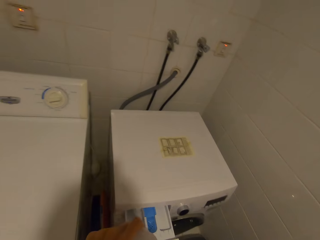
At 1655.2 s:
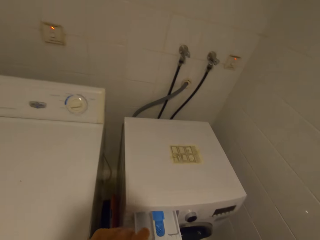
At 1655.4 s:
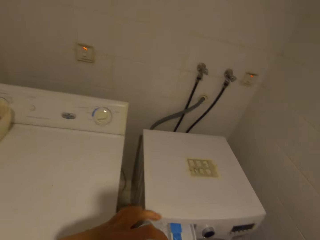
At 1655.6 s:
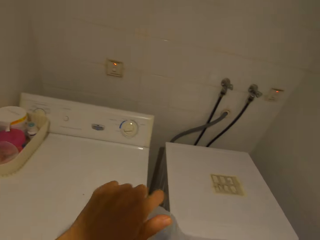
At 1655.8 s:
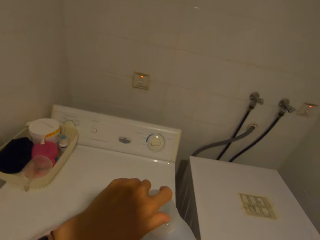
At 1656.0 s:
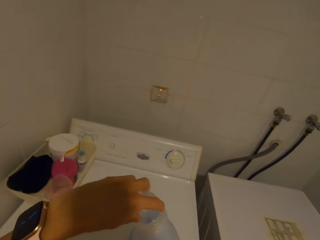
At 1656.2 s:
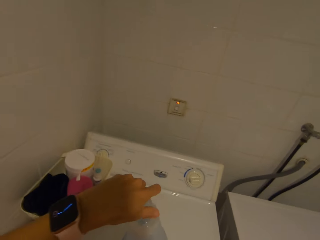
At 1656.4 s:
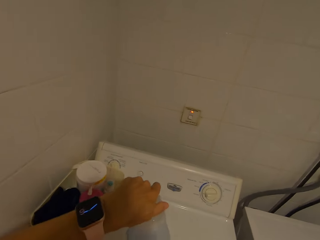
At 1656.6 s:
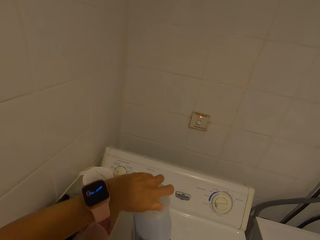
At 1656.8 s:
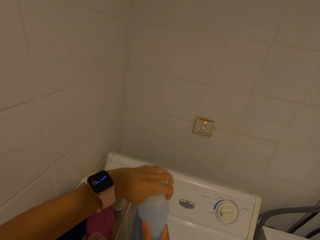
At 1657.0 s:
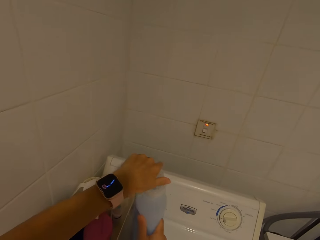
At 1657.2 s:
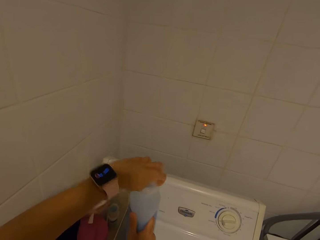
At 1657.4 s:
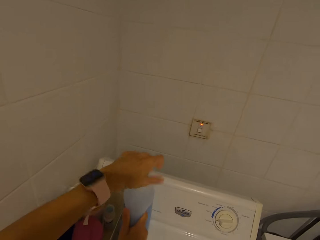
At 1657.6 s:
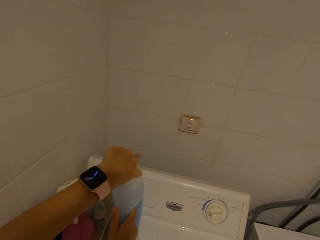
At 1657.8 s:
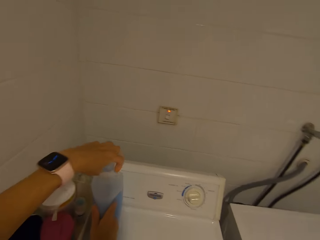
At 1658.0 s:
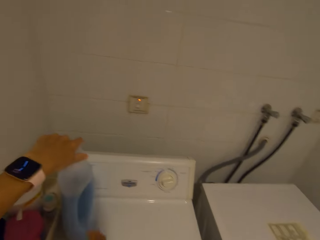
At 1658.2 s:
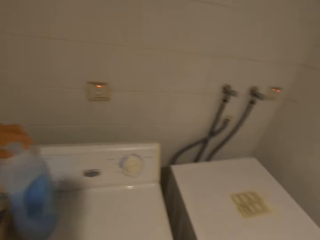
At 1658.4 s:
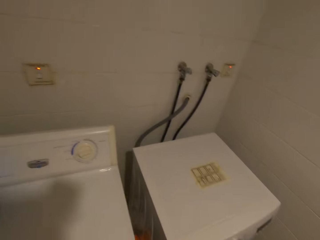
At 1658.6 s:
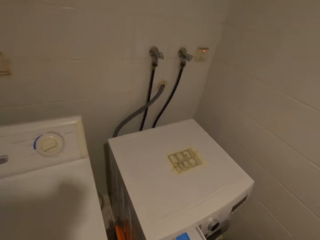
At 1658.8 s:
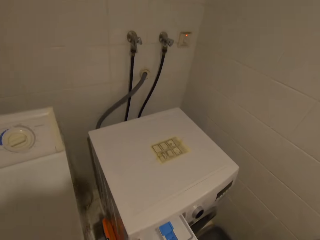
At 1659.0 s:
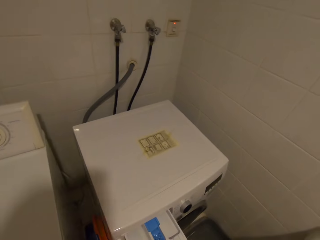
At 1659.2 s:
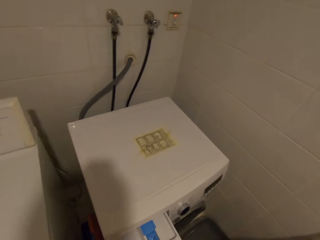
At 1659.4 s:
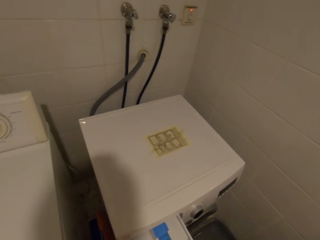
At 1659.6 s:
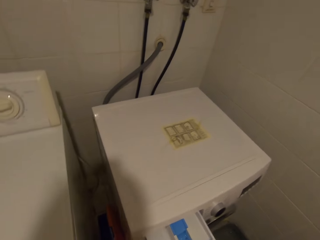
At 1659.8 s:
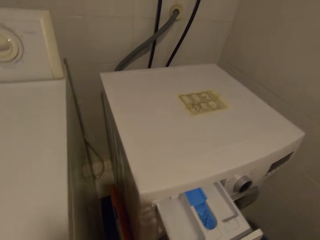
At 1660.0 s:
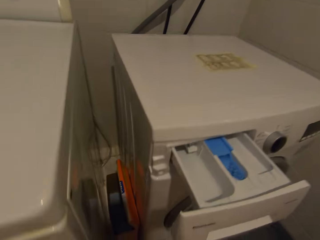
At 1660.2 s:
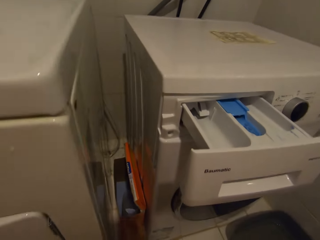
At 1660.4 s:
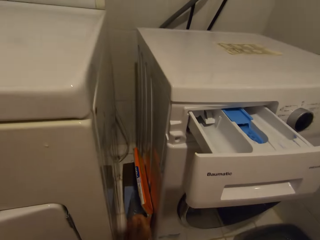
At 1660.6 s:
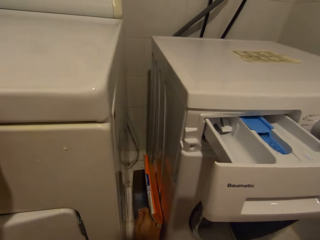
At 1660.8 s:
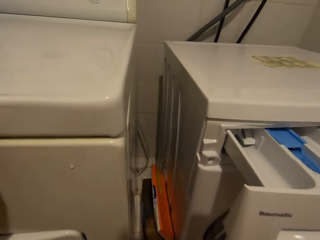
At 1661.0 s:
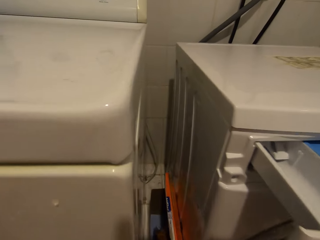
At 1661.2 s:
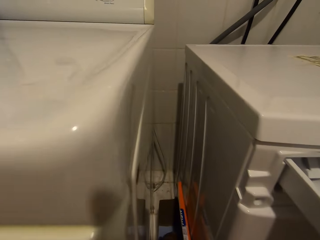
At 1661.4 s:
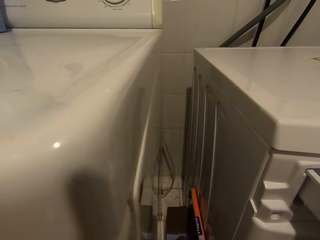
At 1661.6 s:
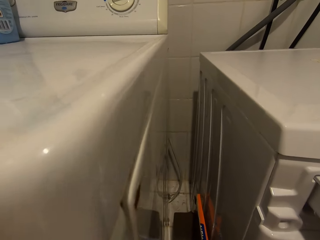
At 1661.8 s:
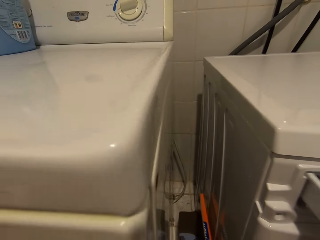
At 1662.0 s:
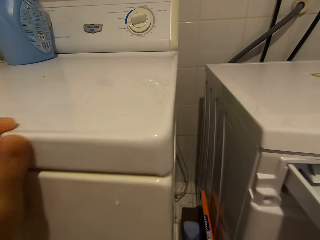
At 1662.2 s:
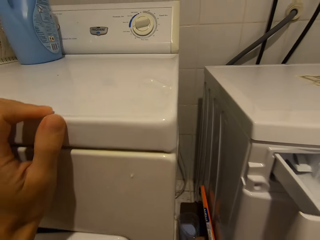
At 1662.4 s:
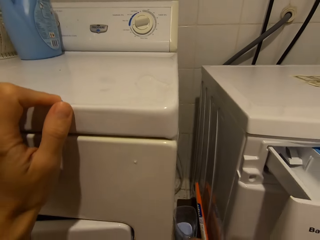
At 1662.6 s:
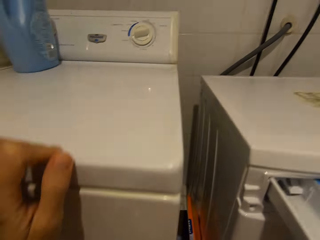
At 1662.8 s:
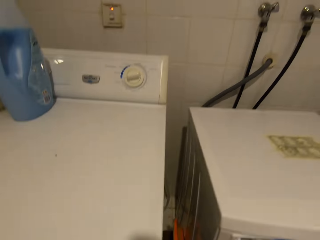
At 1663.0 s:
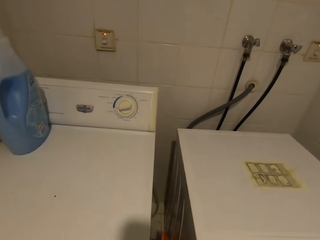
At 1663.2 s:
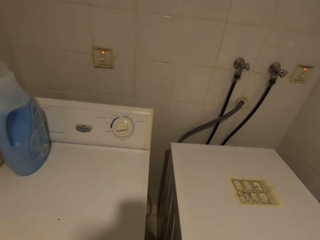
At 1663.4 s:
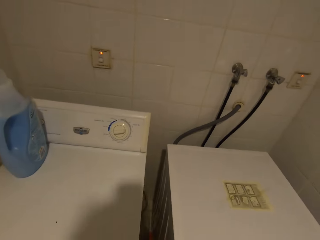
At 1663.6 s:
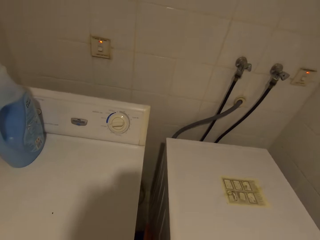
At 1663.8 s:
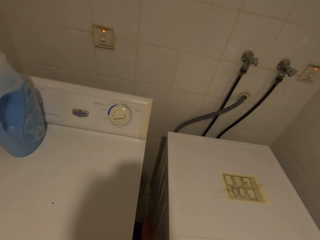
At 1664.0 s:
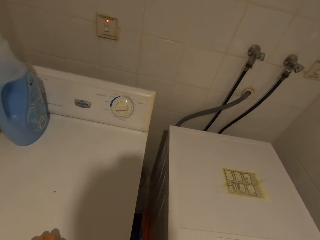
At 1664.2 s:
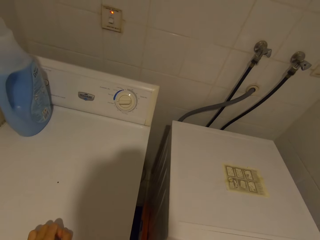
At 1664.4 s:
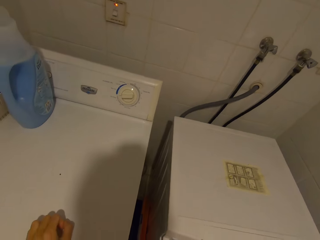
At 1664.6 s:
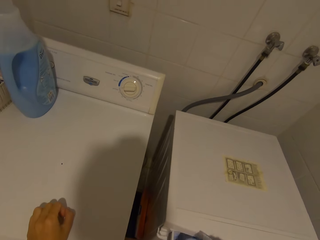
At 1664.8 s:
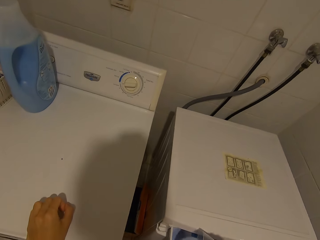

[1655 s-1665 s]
The camera wearer closes the fabric softener bottle. They put the fabric softener bottle on a washing machine. They touch the washing machine. They pick up detergent.

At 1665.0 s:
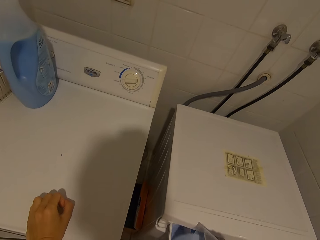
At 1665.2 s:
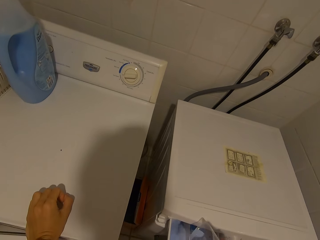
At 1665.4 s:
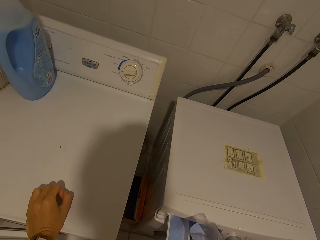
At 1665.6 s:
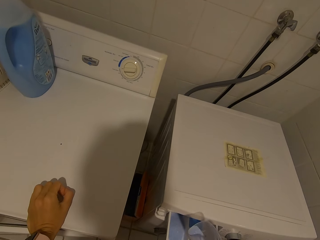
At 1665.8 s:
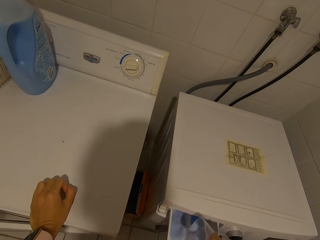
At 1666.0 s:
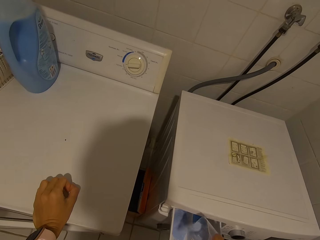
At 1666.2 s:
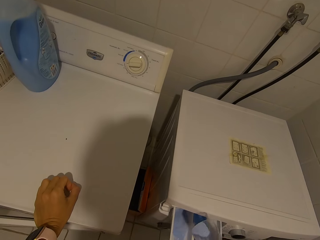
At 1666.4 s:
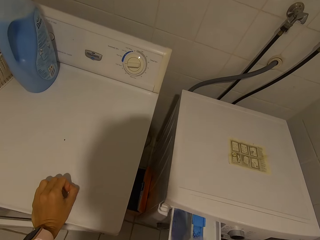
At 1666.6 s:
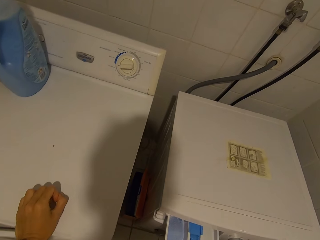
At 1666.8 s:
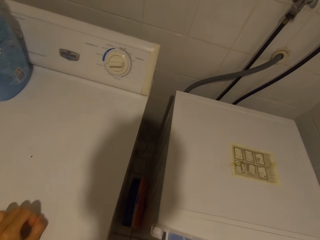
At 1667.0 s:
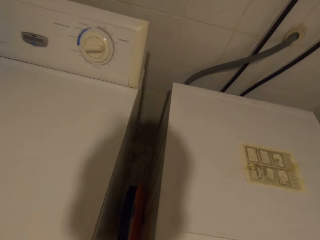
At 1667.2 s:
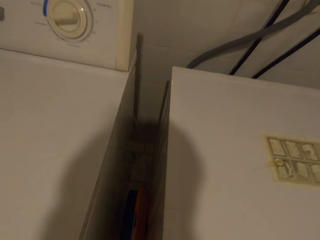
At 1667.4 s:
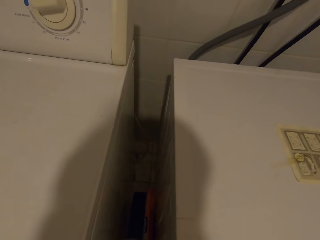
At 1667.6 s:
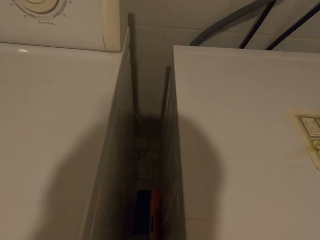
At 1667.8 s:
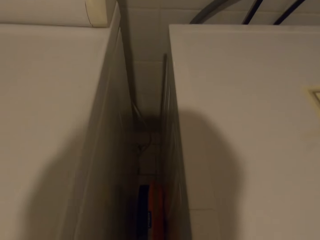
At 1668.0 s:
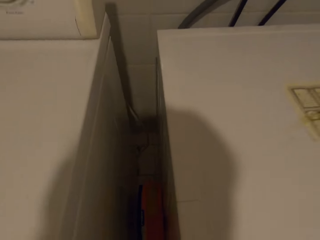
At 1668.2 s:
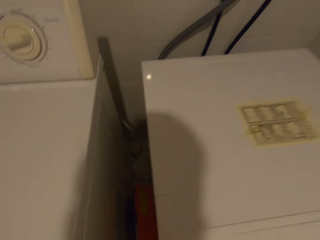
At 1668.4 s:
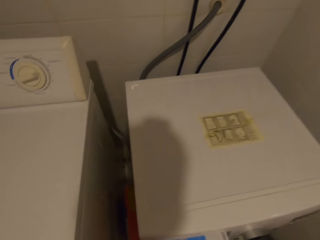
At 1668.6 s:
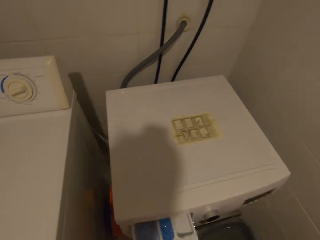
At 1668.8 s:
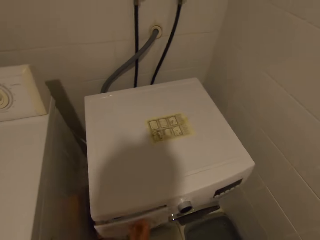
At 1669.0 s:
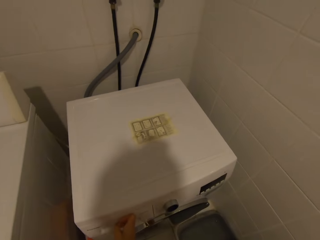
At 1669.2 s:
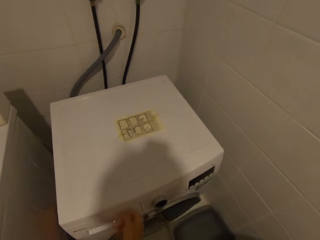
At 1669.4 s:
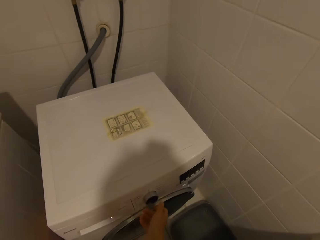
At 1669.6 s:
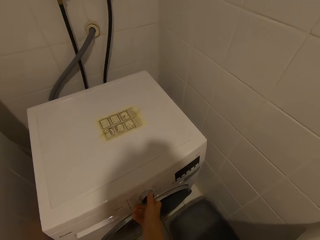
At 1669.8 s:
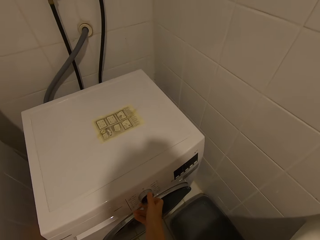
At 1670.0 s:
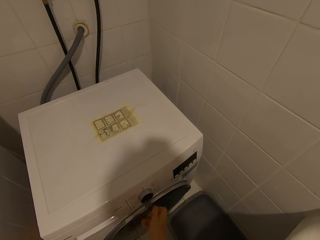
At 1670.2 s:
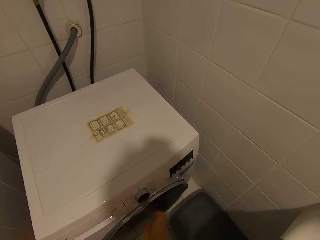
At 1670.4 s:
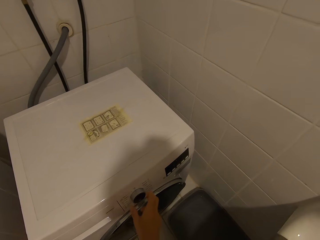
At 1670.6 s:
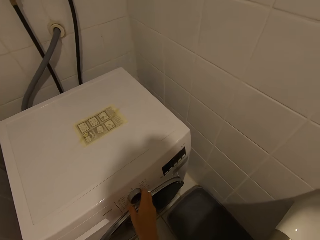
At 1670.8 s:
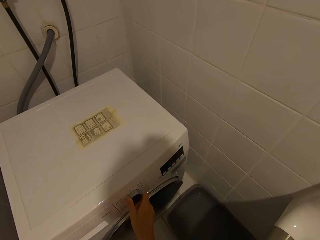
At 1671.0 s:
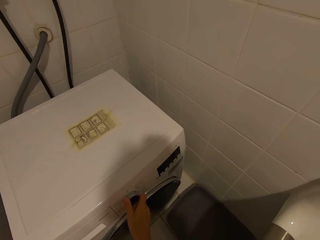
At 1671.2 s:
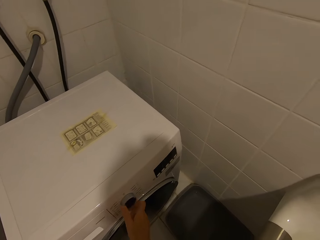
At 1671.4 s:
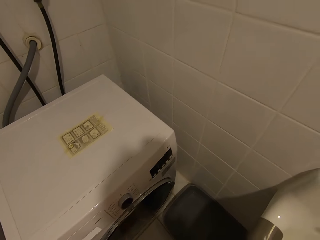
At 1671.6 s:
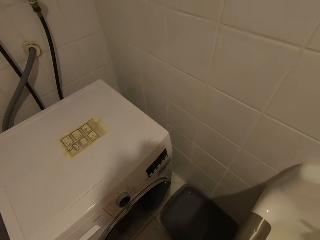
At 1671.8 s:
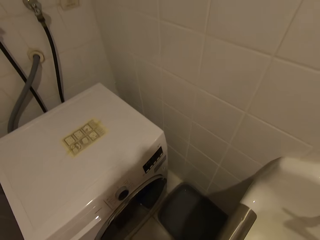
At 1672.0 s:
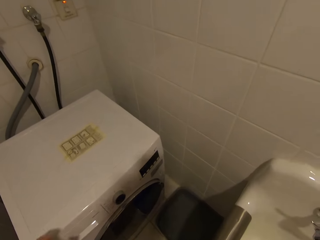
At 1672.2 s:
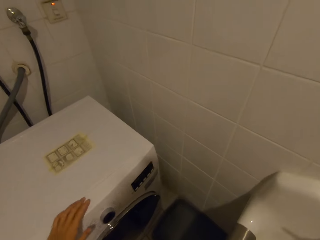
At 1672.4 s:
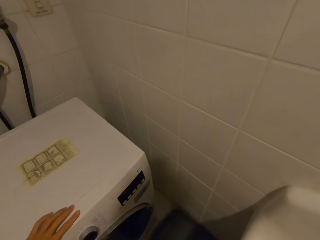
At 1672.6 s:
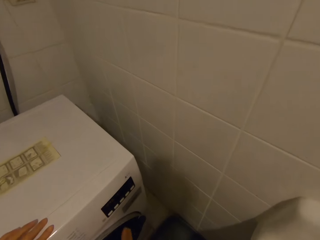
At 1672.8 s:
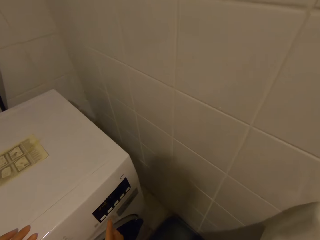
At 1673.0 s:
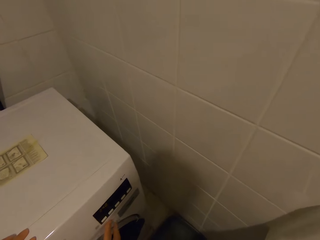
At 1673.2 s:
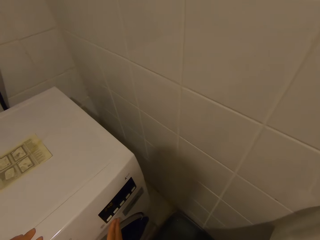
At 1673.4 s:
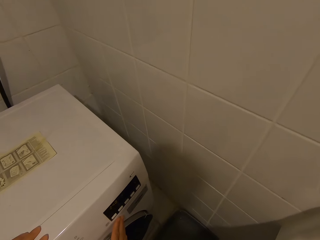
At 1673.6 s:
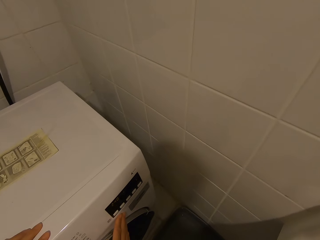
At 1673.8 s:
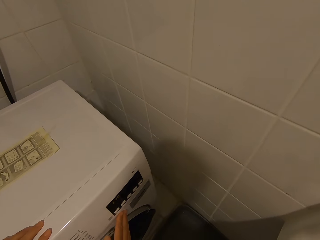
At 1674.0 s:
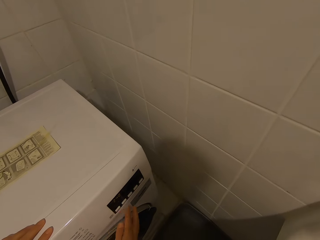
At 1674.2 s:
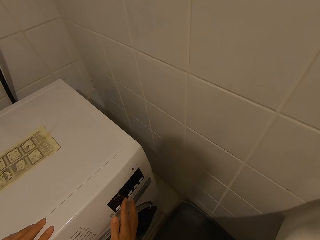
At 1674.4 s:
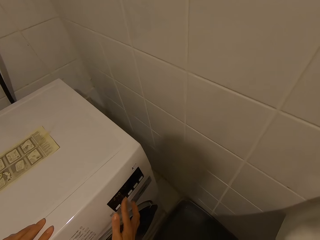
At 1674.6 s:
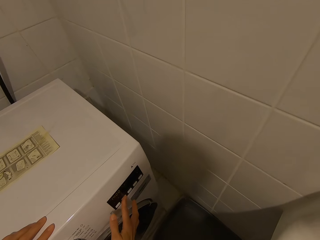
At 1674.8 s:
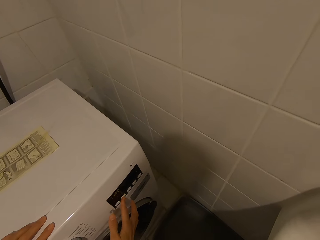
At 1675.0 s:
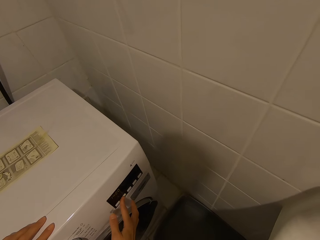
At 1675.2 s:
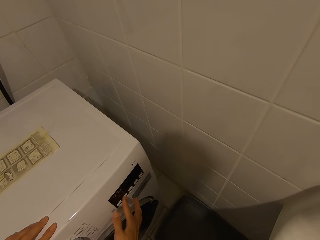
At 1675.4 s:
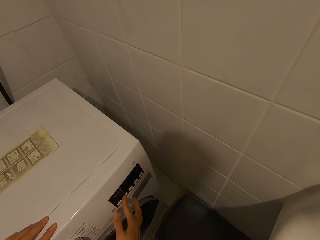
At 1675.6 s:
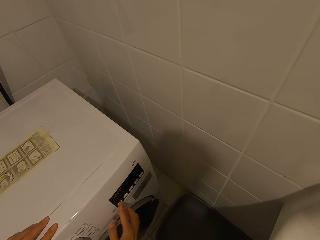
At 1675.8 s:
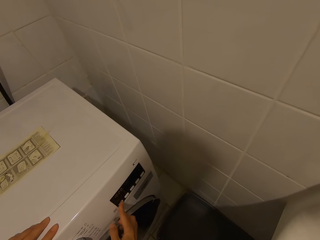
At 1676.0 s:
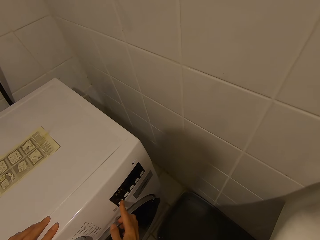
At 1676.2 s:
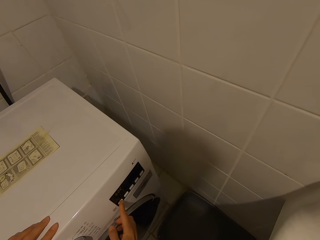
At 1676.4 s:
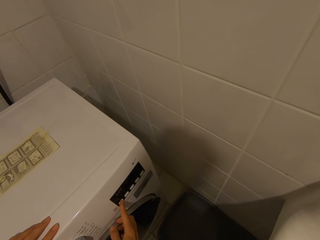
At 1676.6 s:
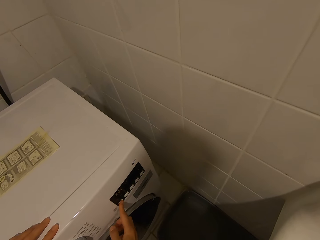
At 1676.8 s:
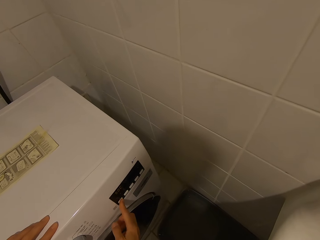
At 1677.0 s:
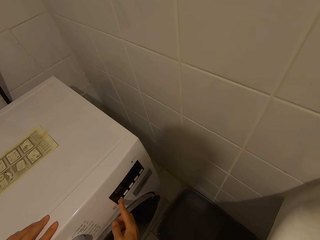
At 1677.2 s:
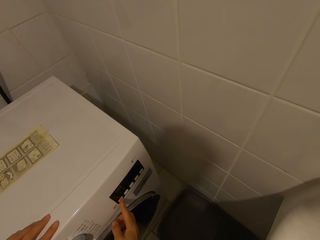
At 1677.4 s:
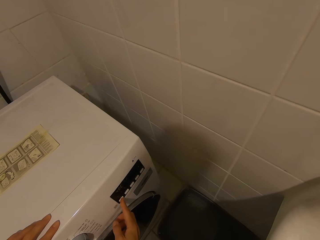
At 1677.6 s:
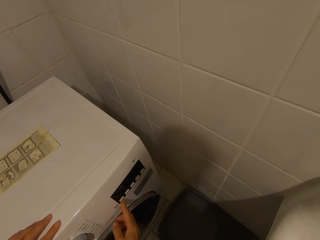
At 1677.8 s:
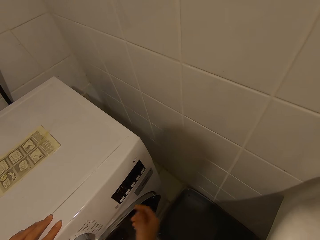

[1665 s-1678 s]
The camera wearer puts the detergent in the detergent drawer. They put the detergent down. They close the detergent drawer. They set the washing machine and set the timer.
